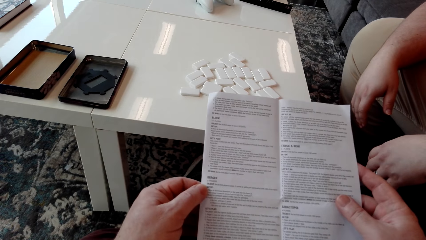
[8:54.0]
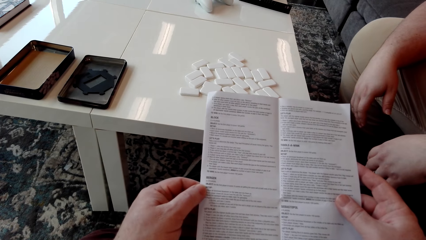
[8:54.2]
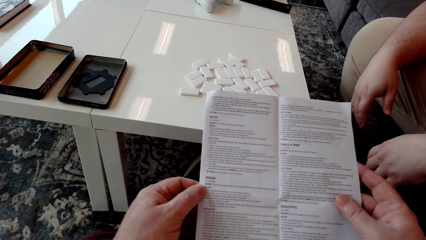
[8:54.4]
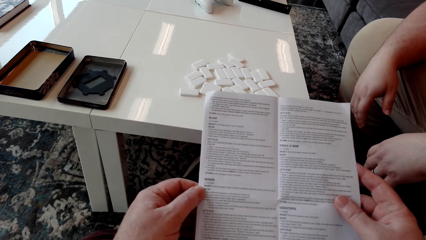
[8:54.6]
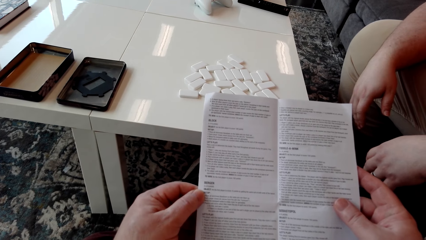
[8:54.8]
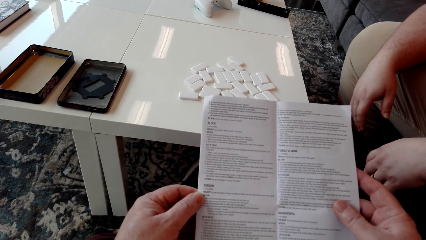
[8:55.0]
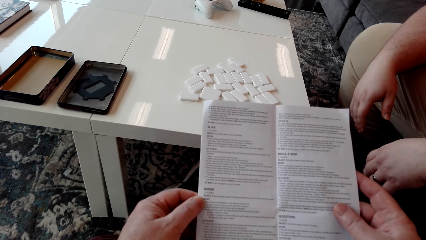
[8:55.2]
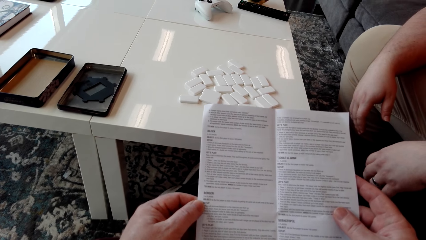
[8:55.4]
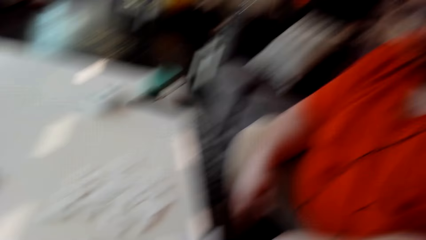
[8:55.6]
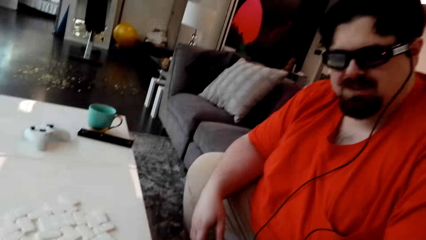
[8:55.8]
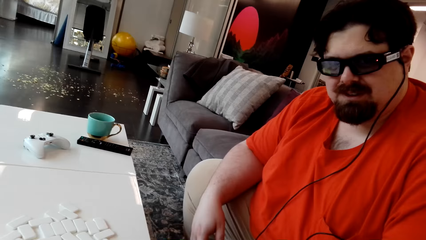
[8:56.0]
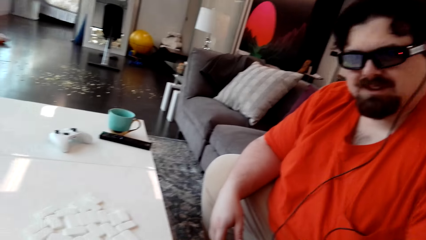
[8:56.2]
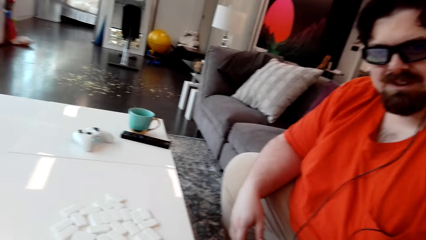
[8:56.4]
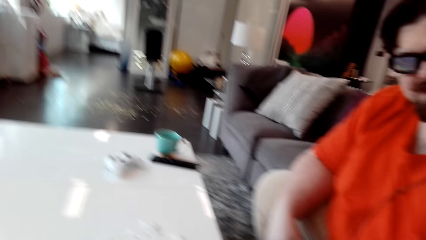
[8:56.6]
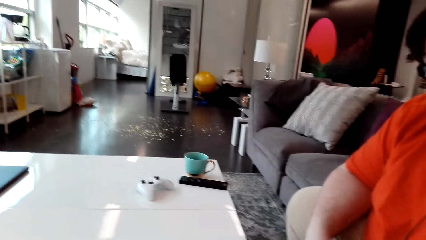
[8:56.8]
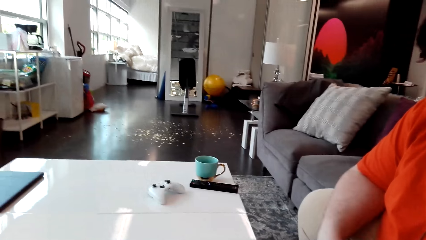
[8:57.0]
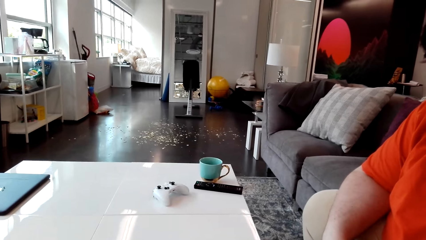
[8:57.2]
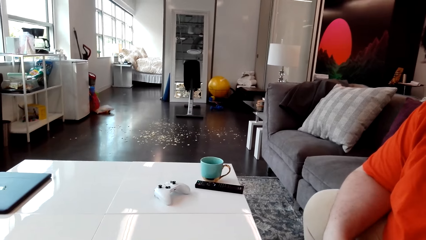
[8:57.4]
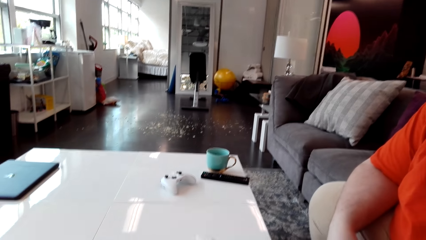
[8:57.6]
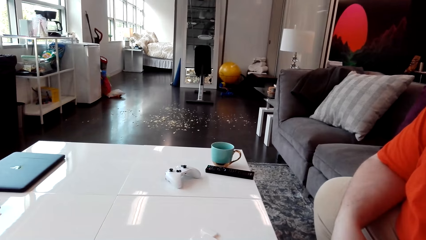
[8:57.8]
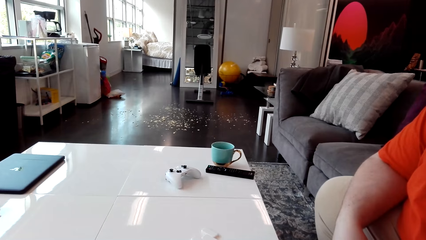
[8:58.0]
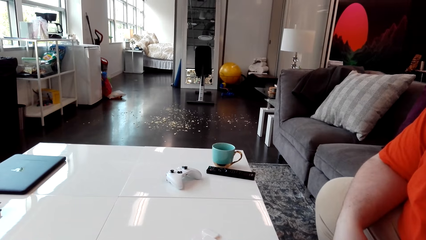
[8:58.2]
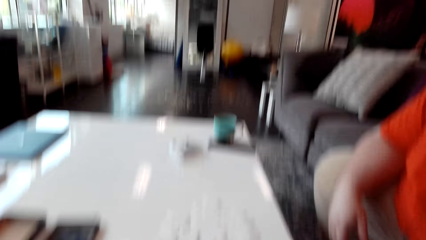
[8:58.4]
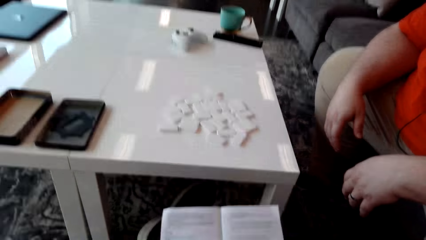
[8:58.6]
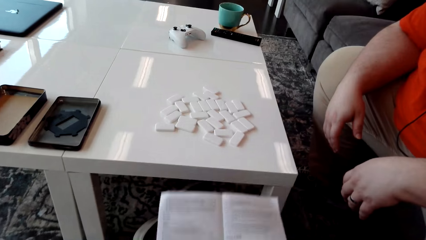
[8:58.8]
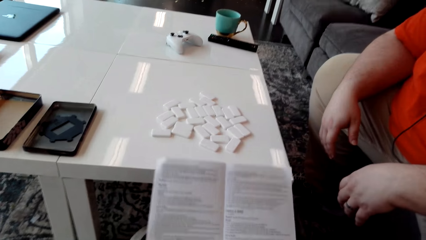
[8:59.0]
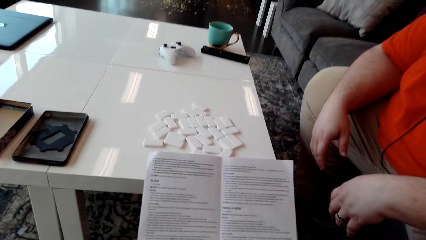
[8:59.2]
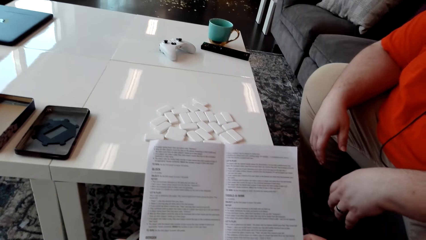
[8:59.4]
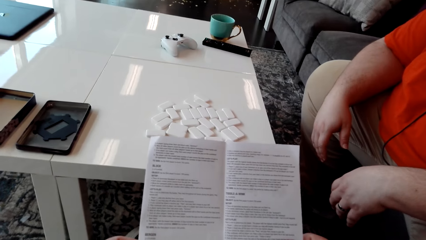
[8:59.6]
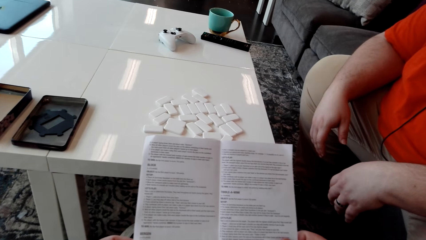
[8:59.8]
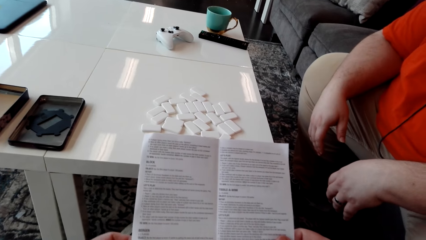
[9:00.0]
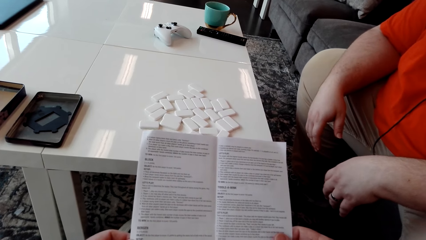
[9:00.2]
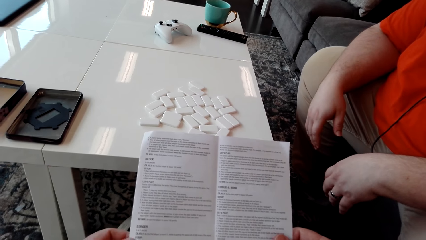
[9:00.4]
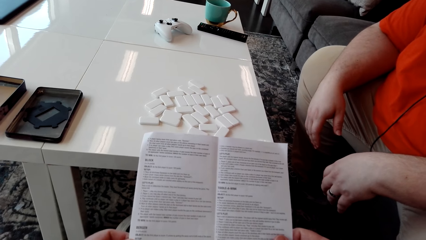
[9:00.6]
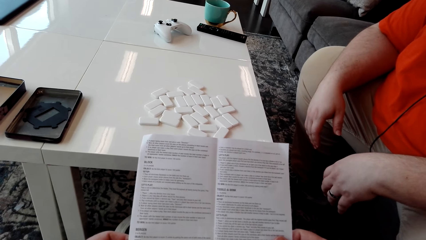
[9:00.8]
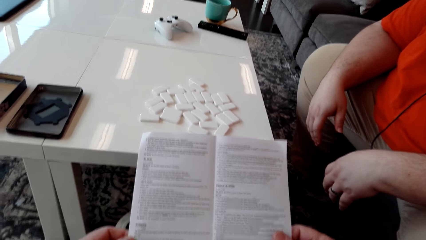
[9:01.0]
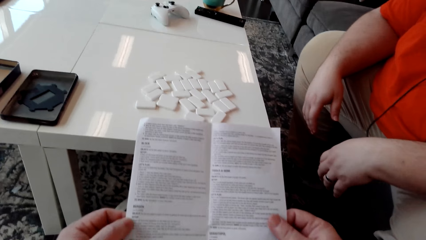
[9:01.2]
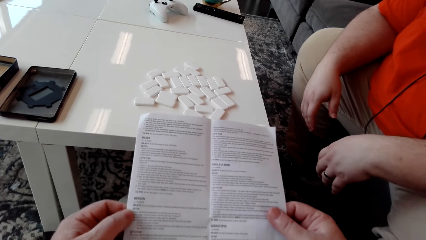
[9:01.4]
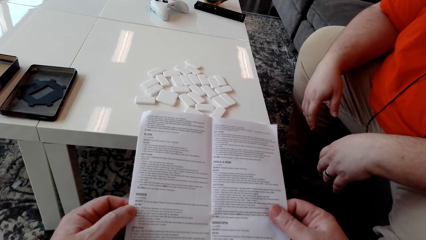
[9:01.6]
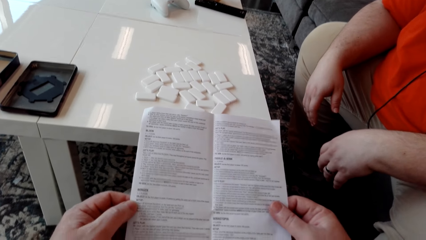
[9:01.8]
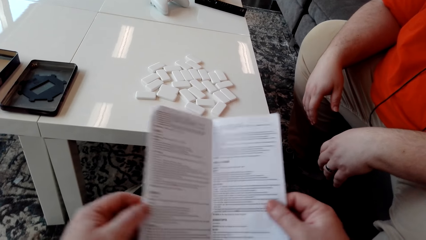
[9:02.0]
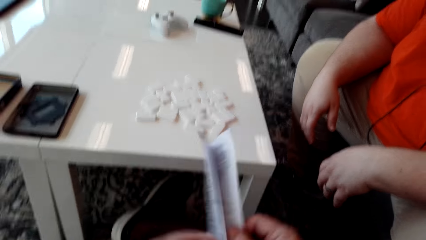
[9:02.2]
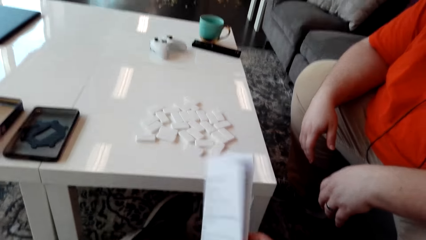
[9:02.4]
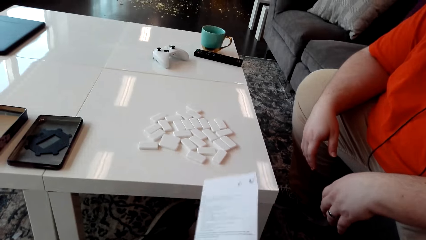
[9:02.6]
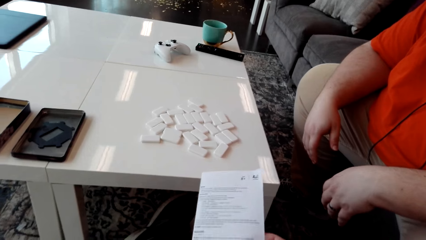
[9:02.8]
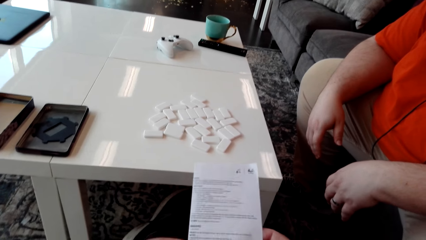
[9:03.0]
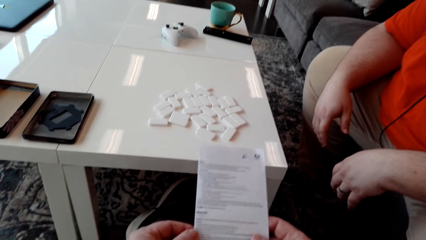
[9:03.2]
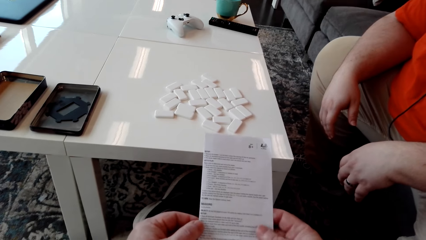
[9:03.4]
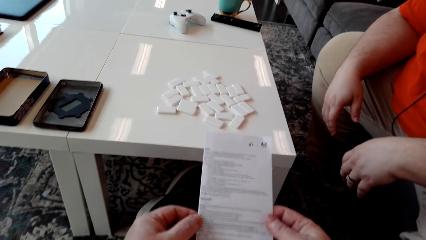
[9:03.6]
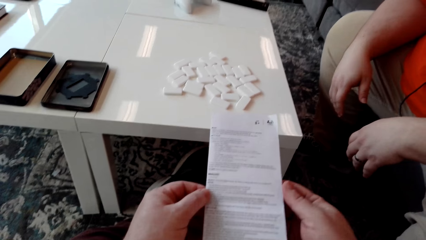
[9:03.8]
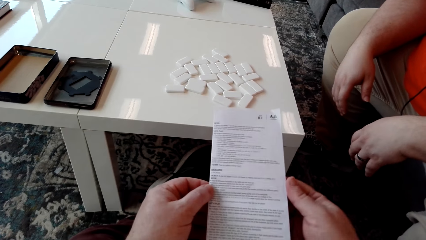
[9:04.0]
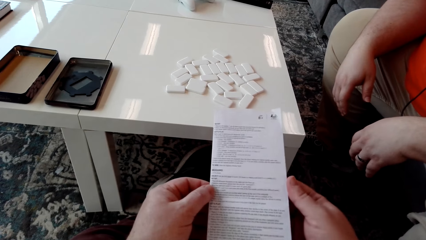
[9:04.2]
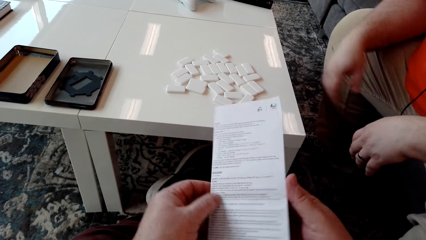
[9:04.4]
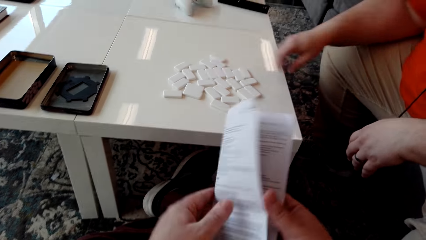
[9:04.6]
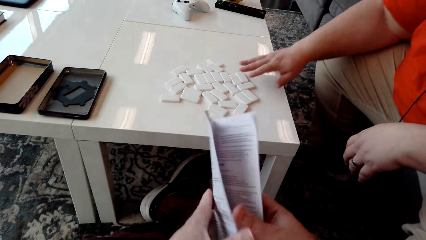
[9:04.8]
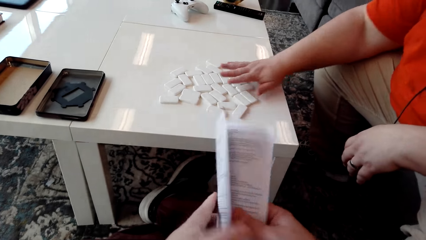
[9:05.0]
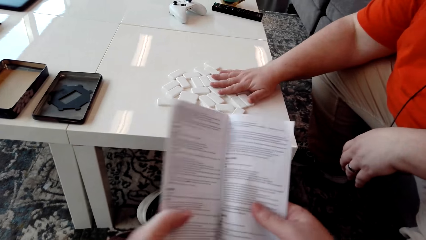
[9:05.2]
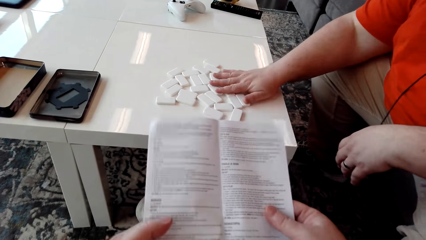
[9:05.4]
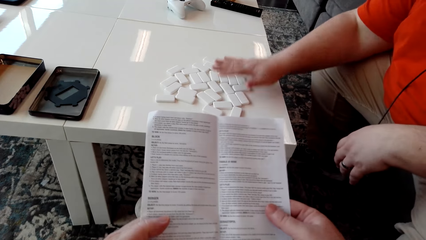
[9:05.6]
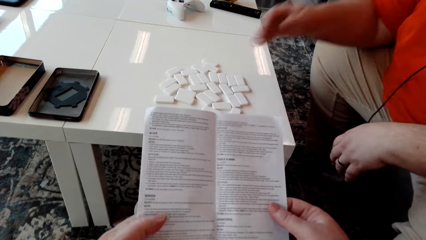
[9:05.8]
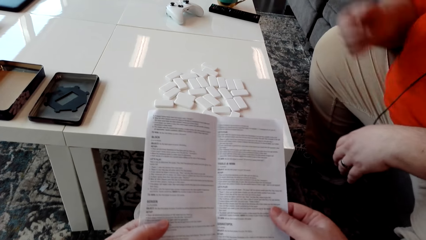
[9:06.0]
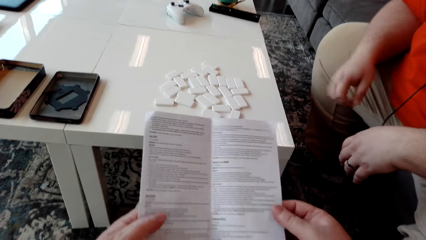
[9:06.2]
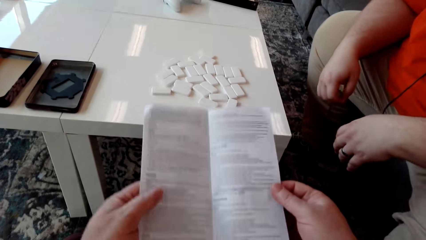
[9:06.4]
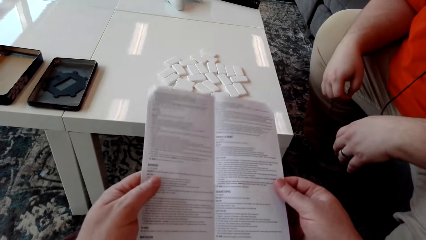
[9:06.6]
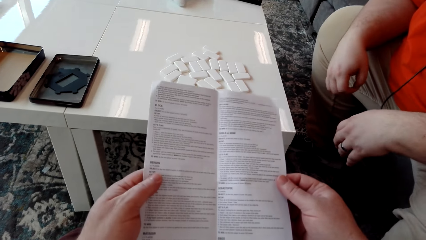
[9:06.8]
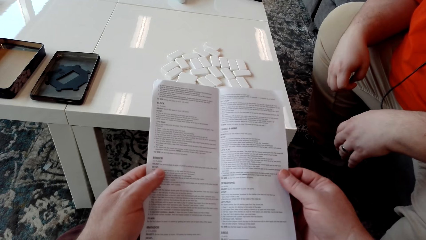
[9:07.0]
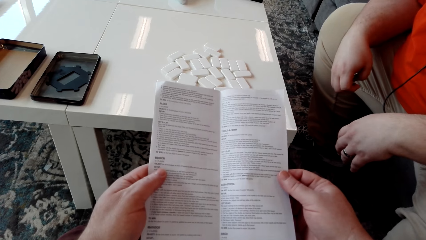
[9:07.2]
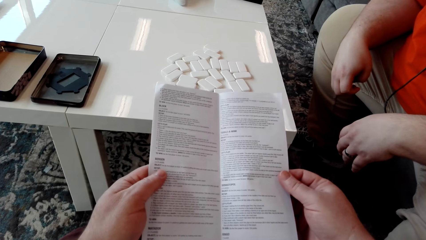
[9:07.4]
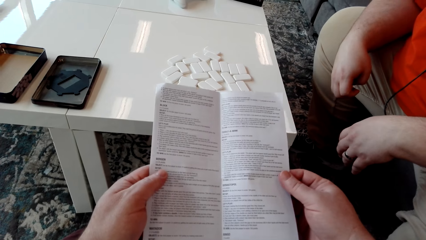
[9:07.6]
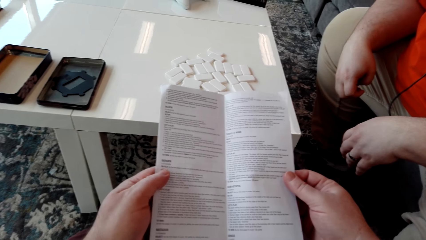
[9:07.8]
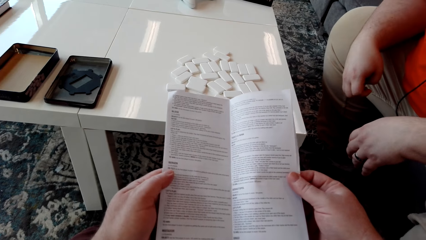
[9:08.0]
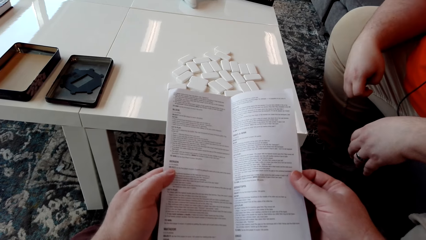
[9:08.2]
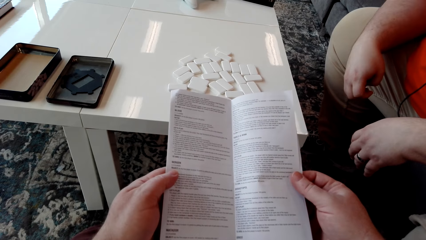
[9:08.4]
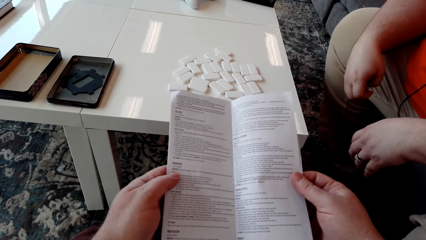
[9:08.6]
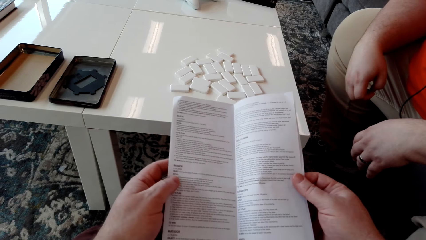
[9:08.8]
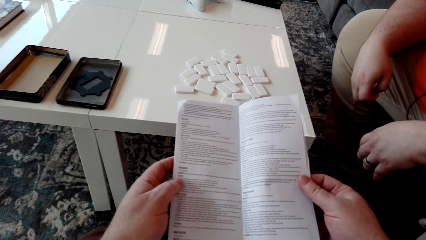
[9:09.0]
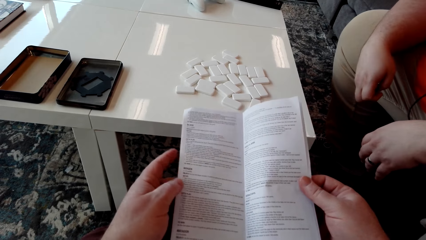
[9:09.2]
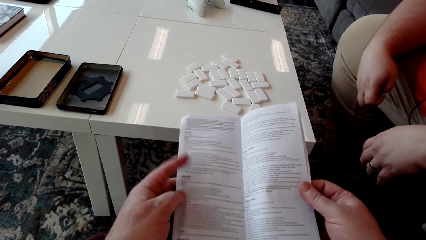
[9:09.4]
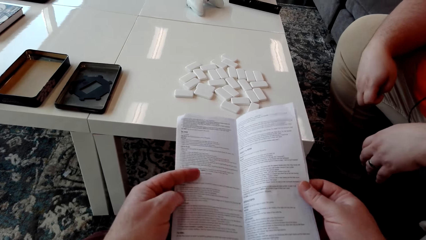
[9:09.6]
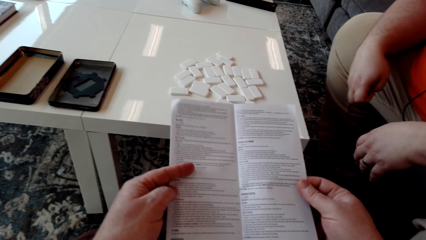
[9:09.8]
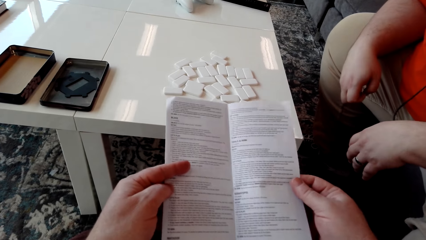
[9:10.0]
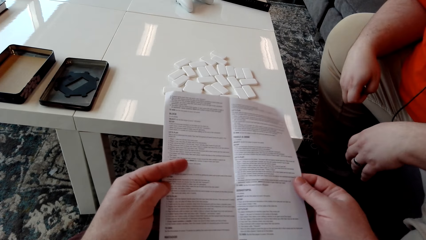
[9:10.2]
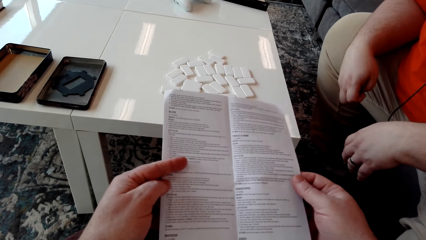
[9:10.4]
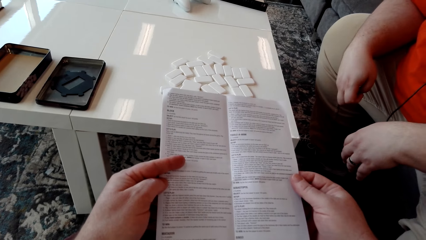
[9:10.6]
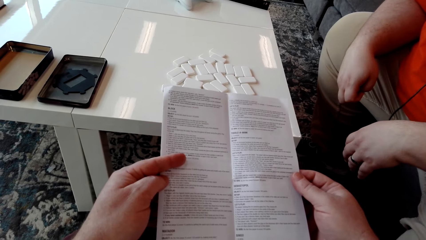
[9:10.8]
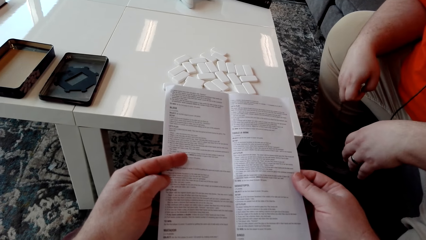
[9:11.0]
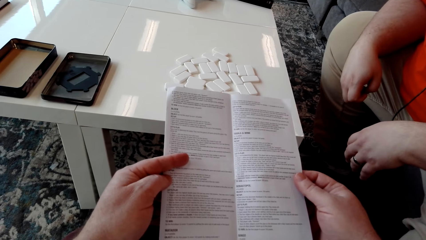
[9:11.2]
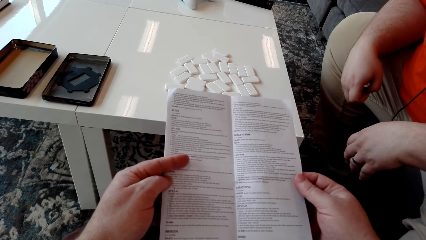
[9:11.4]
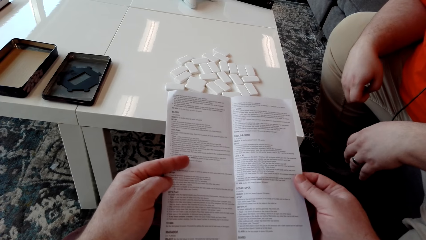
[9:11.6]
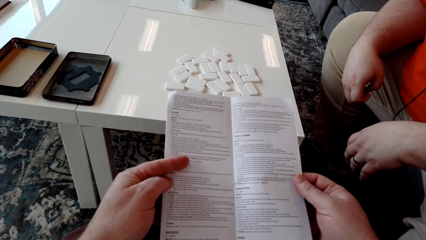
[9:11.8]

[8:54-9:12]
The camera wearer looks around. They look at a man. They read the booklet manual. They lift the pamphlet. They flip the booklet manual. They close the pamphlet. They read the booklet manual. They flip the booklet manual. The man moves the domino pieces on the table. The camera wearer reads the booklet manual. The man touches the domino tiles.
